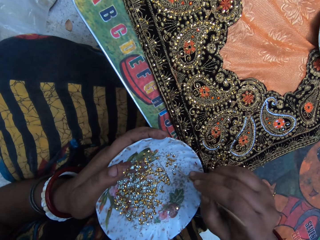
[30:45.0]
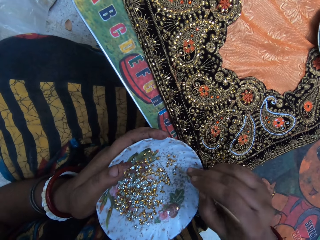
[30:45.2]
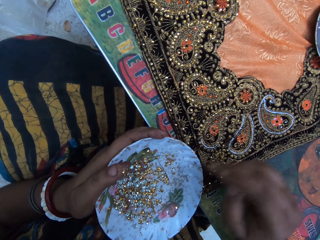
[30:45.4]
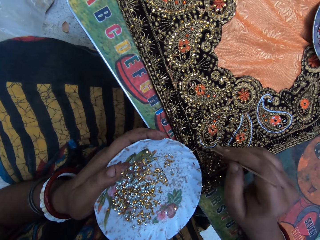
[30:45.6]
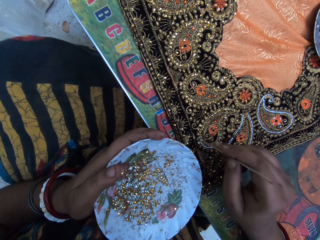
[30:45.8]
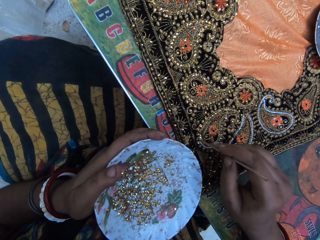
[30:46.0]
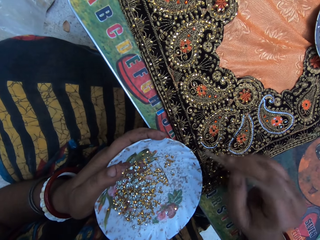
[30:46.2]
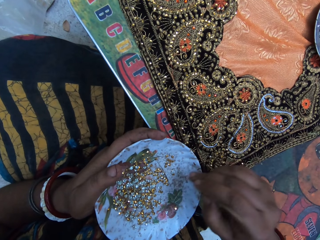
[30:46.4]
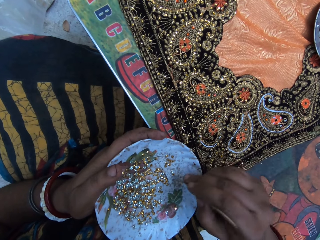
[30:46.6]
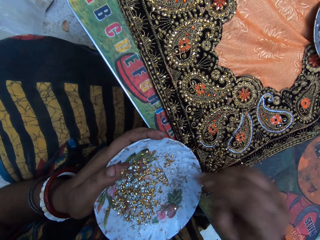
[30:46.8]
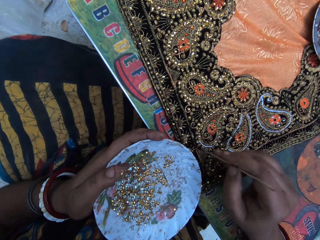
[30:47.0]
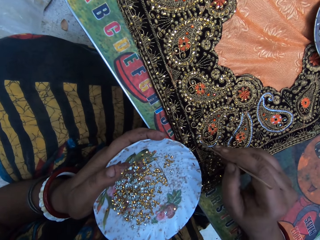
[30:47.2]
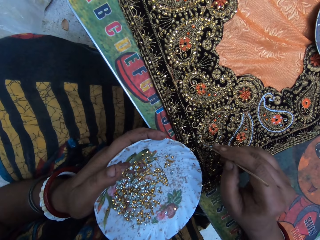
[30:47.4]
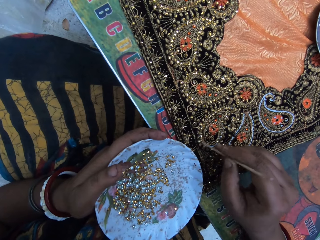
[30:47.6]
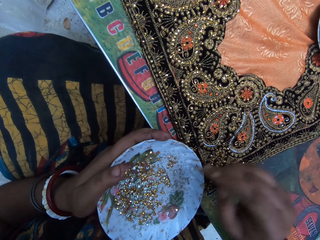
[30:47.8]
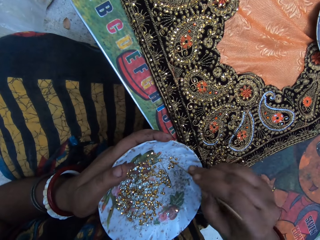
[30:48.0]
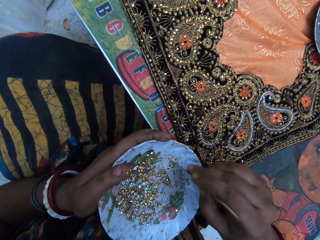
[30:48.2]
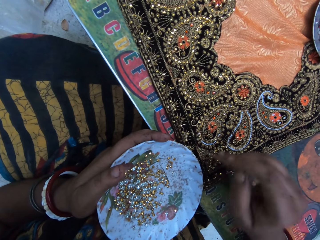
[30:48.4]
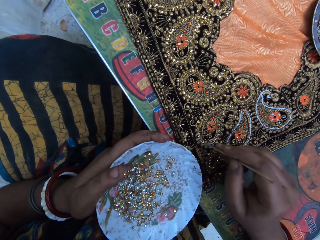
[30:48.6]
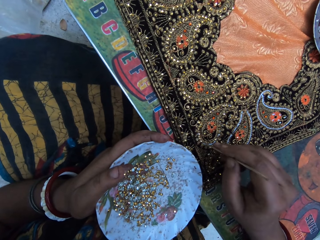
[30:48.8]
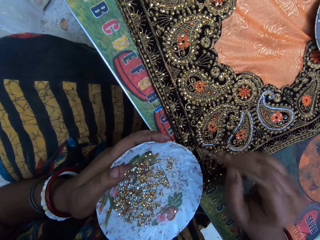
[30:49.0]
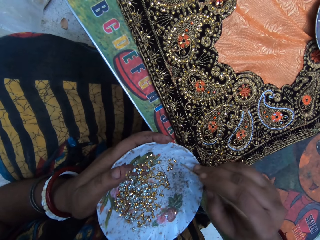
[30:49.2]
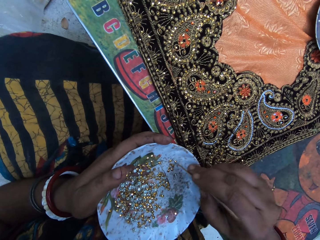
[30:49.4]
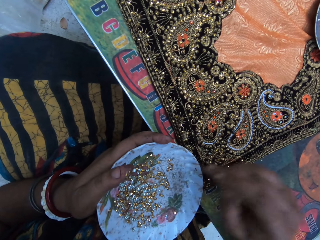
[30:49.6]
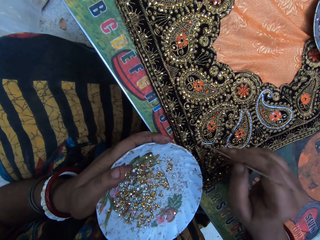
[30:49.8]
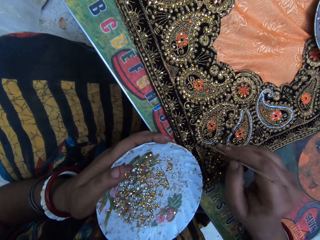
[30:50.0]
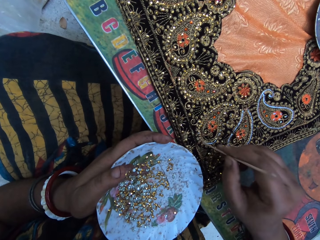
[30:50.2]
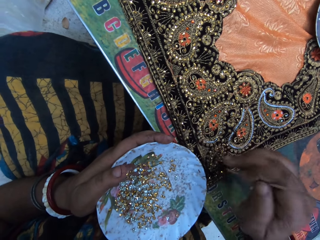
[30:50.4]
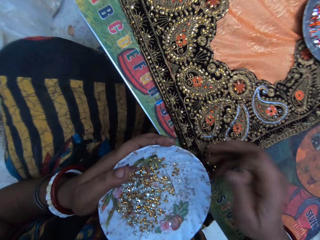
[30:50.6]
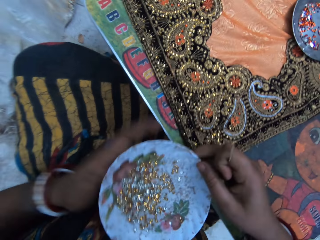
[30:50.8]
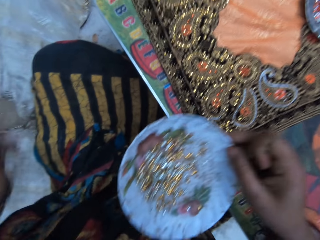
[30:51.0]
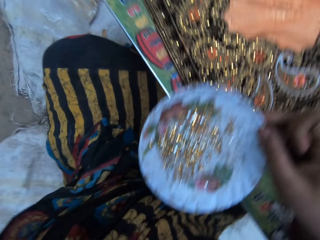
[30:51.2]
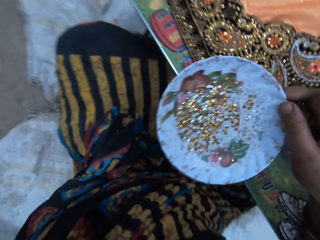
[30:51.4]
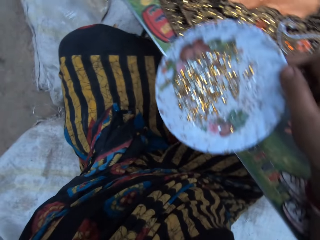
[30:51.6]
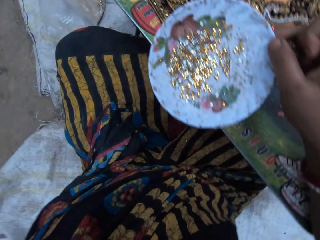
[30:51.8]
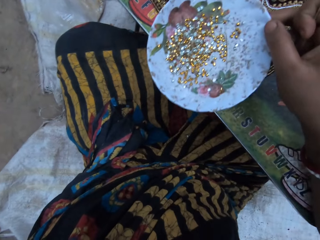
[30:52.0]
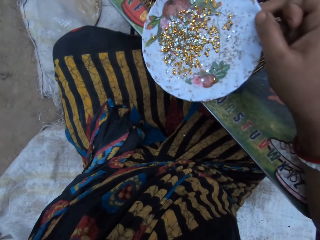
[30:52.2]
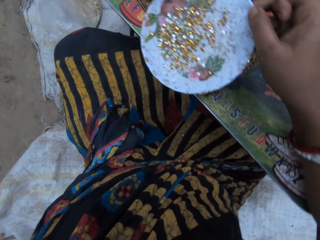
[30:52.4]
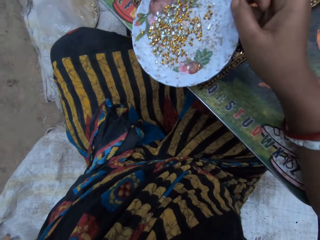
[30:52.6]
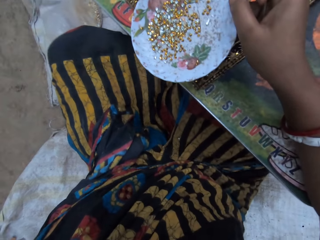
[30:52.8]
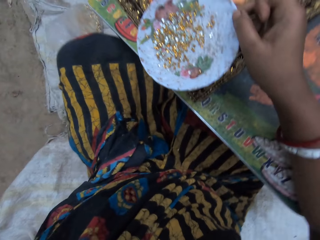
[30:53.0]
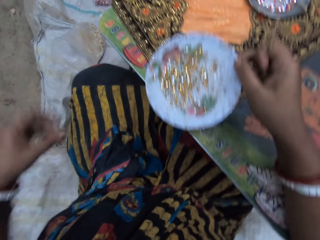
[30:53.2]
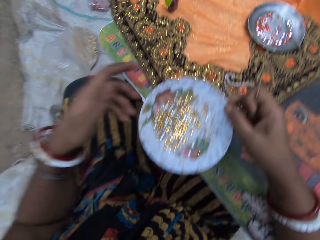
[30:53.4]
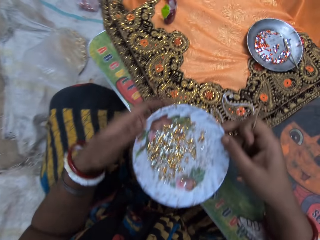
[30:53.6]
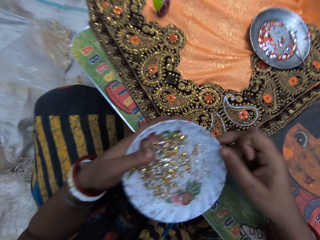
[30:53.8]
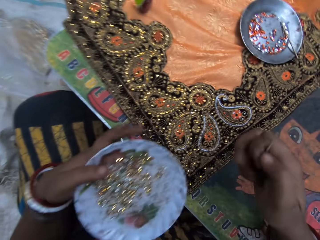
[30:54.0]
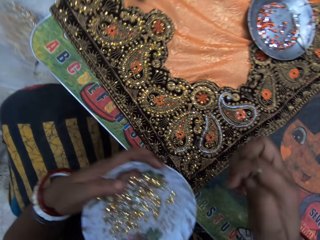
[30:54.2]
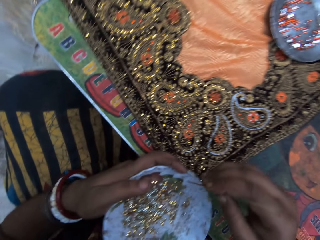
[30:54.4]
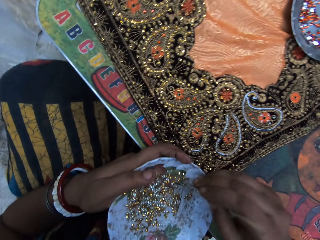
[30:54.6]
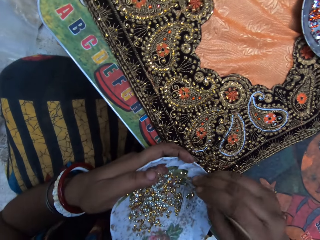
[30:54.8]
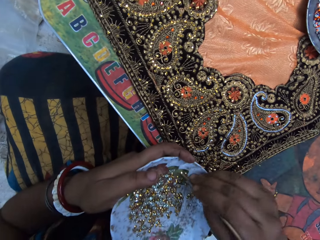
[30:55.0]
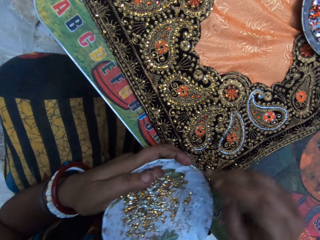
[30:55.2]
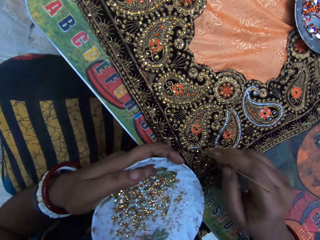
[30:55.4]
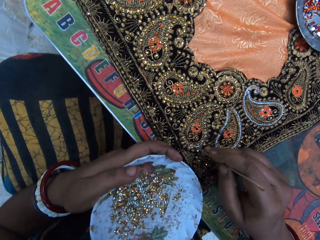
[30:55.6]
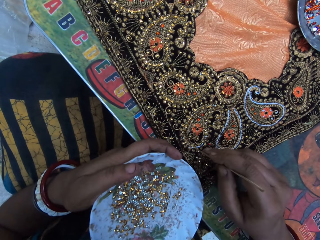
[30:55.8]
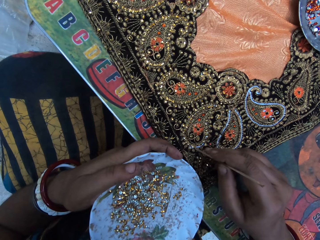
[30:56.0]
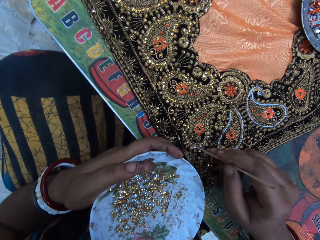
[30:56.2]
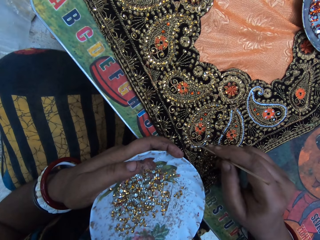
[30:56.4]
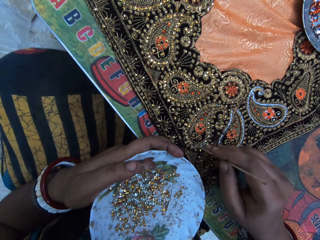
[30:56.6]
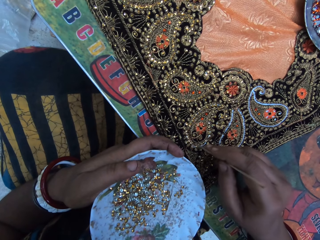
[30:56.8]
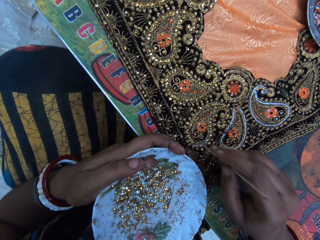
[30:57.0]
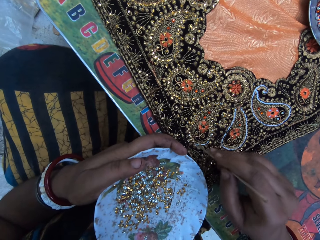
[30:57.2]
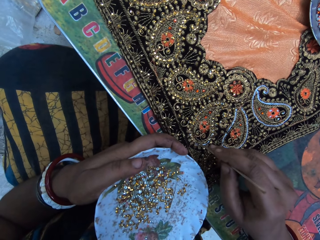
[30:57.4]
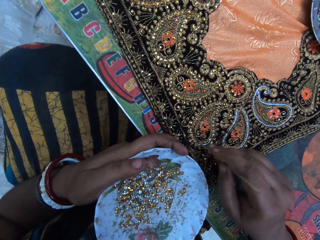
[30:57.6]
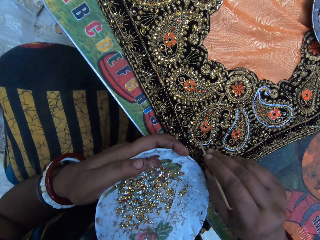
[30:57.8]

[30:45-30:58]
The camera wearer picks a sequin from the plate with the stick in her right hand. She places the sequin on the cloth with the stick in her right hand. She picks a sequin from the plate with the stick in her right hand. She places the sequin on the cloth with the stick in her right hand. She picks a sequin from the plate with the stick in her right hand. She places the sequin on the cloth with the stick in her right hand. She picks a sequin from the plate with the stick in her right hand. She places the sequin on the cloth with the stick in her right hand. She passes the plate in her left hand to her right hand. She touches the ground with her left hand. She passes the plate in her right hand to her left hand. She holds the beads plate with her right hand. She picks a sequin from the plate with the stick in her right hand. She places the sequin on the cloth with the stick in her right hand.

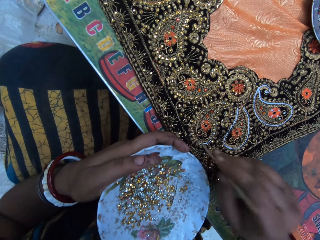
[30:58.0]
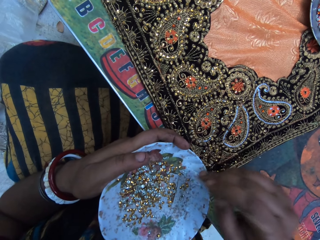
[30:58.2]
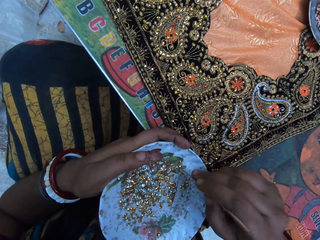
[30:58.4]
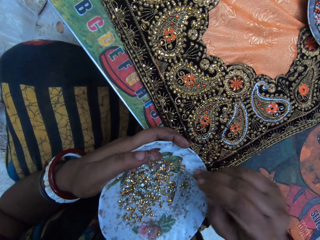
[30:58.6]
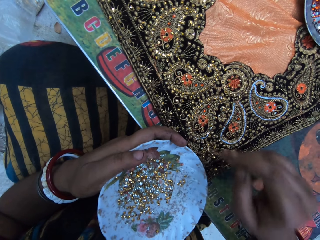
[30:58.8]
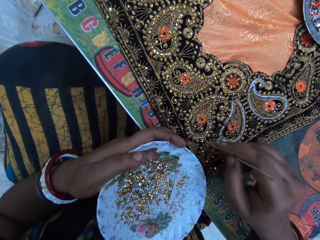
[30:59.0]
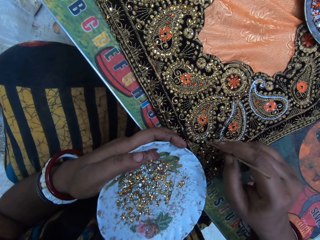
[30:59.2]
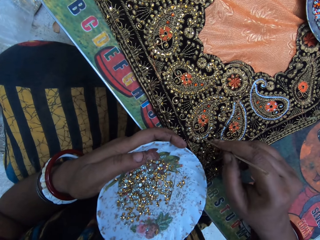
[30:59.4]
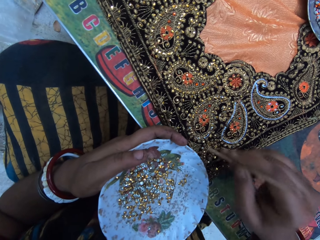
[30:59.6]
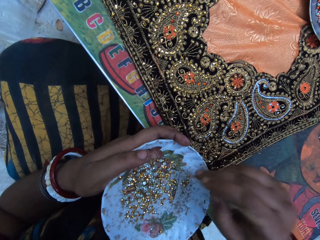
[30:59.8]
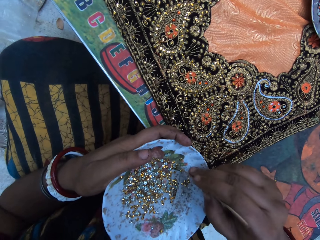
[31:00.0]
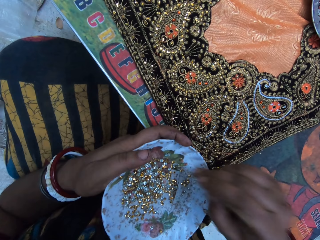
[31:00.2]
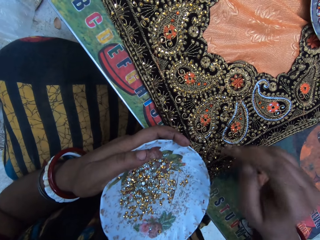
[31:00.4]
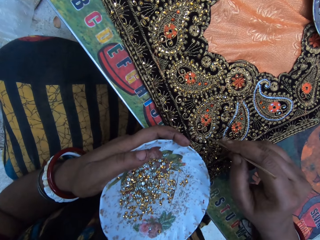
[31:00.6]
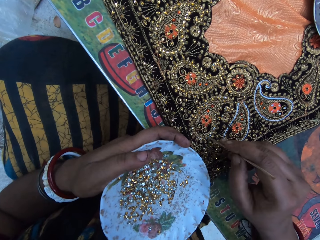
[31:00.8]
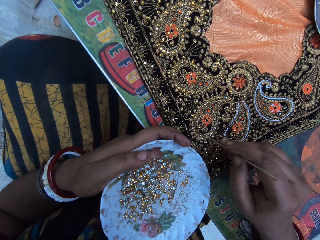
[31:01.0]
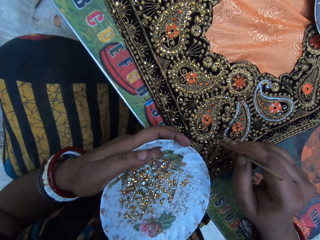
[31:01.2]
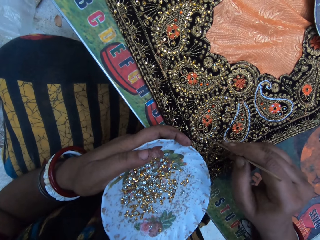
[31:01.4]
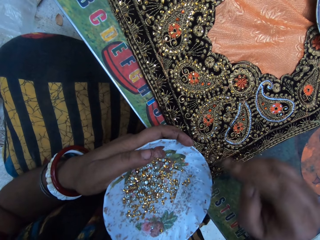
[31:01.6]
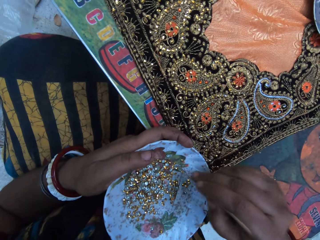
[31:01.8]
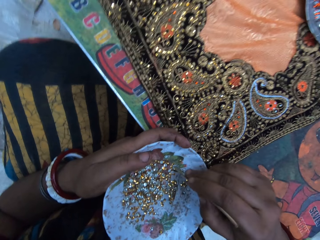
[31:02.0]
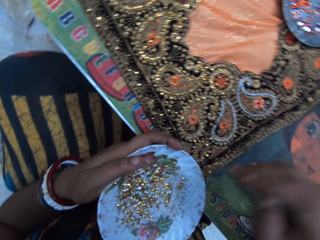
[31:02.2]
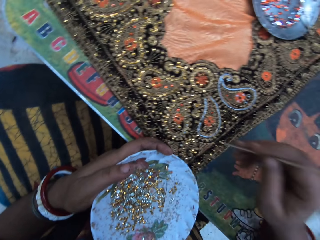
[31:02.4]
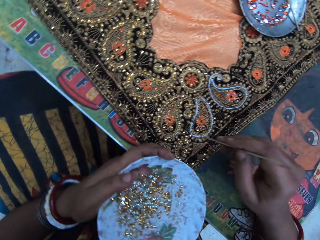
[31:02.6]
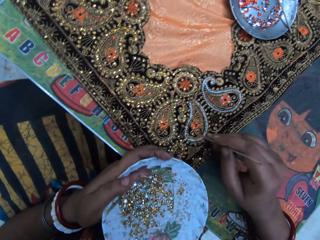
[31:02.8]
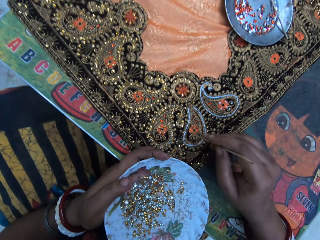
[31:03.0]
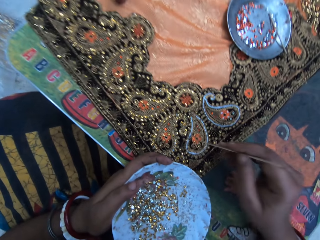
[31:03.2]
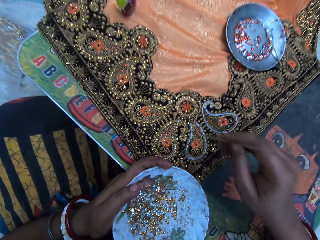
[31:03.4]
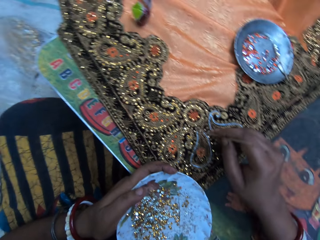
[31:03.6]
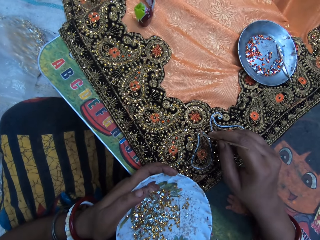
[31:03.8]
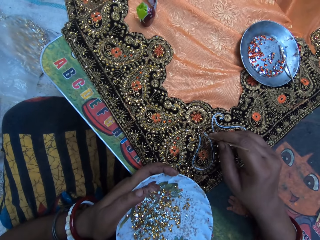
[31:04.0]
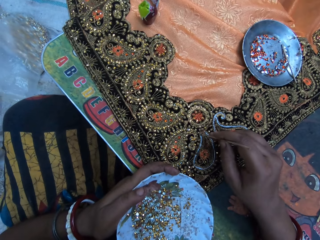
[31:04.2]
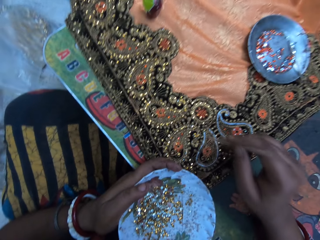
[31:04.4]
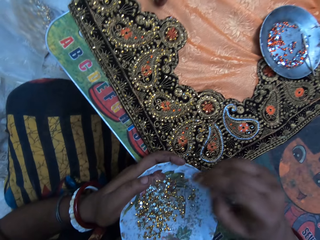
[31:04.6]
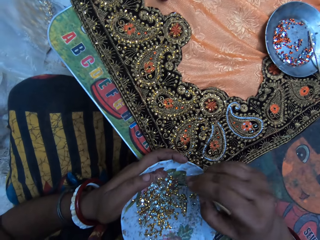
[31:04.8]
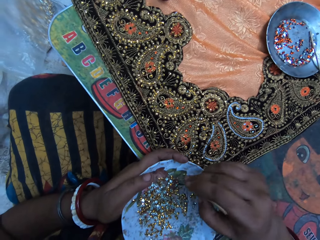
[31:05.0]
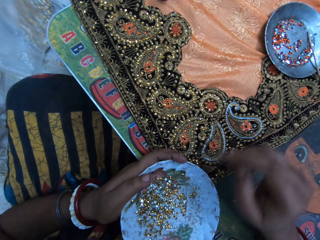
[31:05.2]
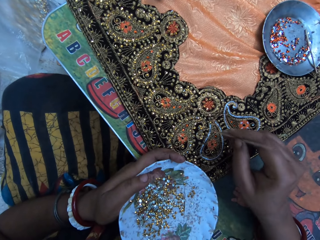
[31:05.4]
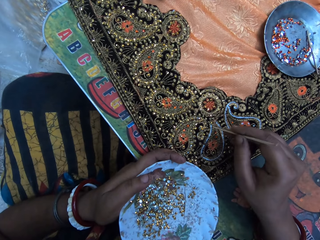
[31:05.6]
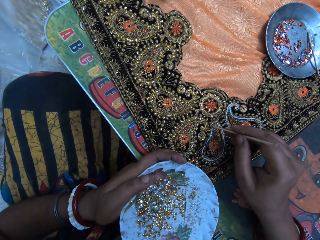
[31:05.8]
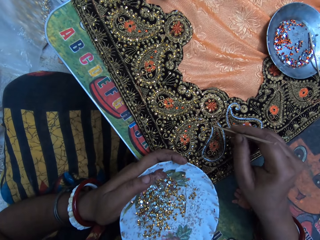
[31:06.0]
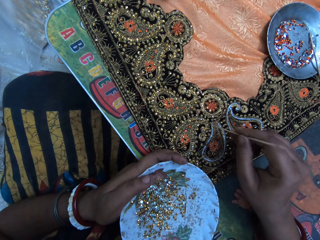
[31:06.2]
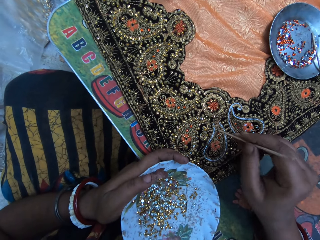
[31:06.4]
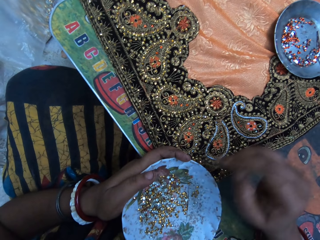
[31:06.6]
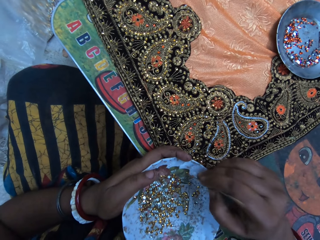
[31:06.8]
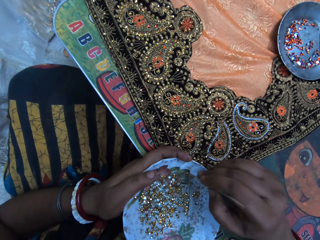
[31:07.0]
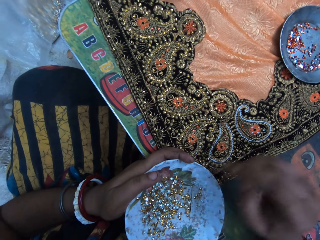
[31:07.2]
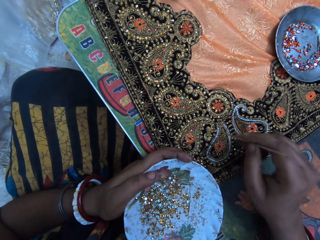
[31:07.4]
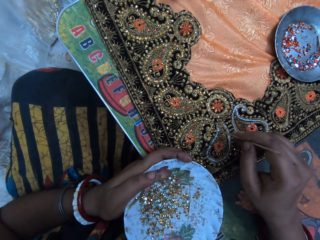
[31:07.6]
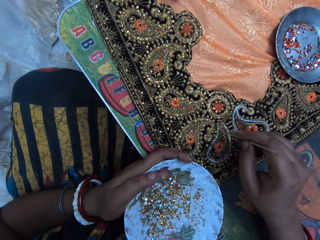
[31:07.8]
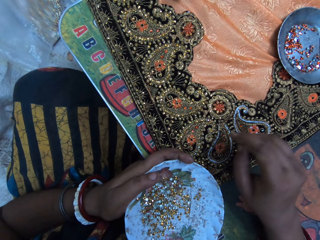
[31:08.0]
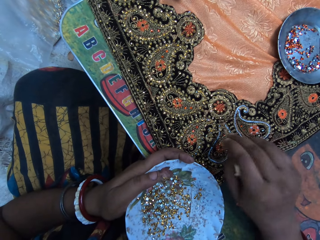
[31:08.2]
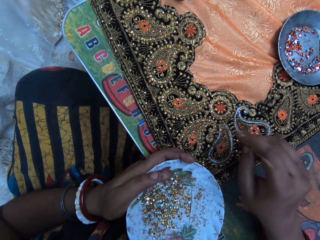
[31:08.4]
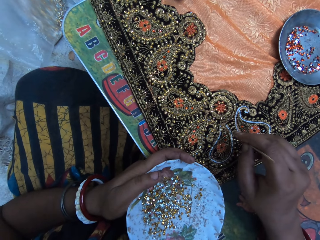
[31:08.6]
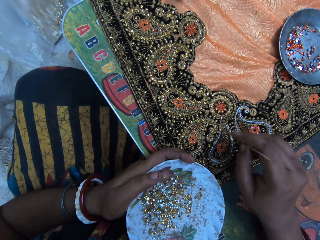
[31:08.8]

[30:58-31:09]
The camera wearer picks a sequin from the plate with the stick in her right hand. She places the sequin on the cloth with the stick in her right hand. She picks a sequin from the plate with the stick in her right hand. She places the sequin on the cloth with the stick in her right hand. She picks a sequin from the plate with the stick in her right hand. She places the sequin on the cloth with the stick in her right hand. She picks a sequin from the plate with the stick in her right hand. She places the sequin on the cloth with the stick in her right hand. She picks a sequin from the plate with the stick in her right hand. She places the sequin on the cloth with the stick in her right hand.
